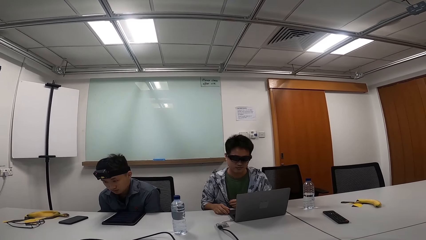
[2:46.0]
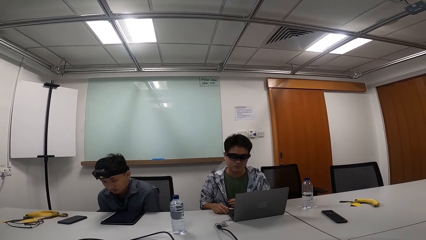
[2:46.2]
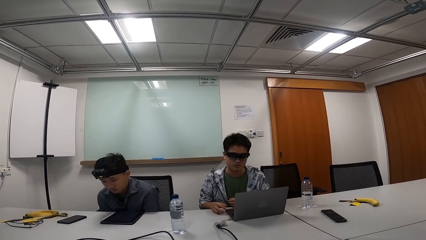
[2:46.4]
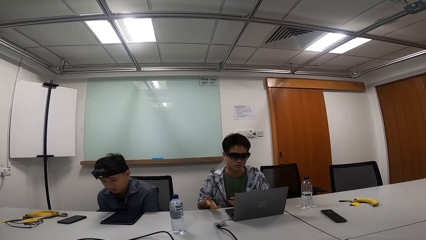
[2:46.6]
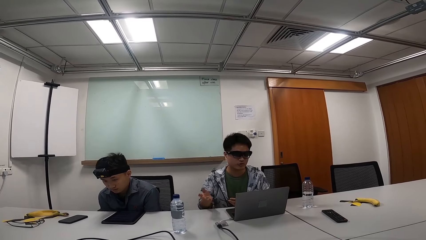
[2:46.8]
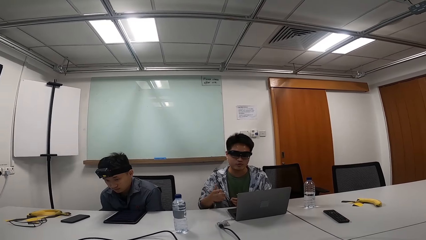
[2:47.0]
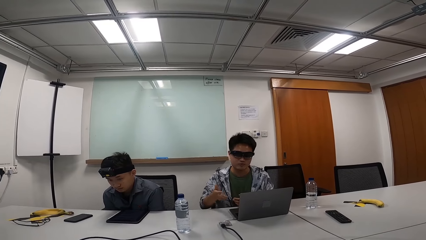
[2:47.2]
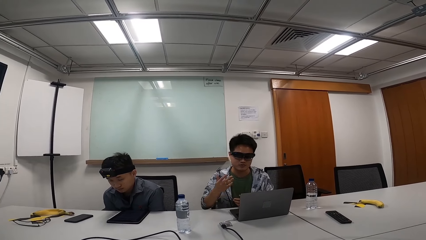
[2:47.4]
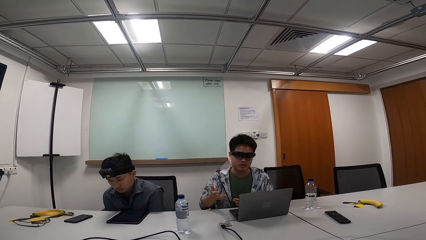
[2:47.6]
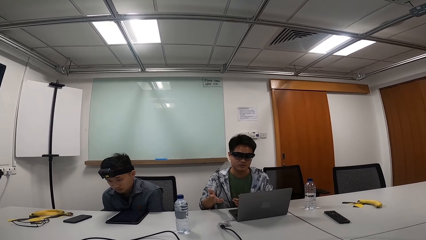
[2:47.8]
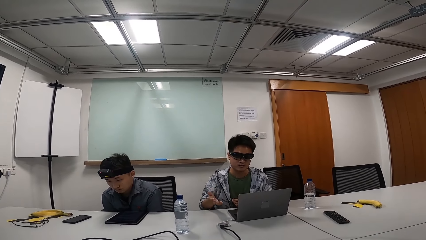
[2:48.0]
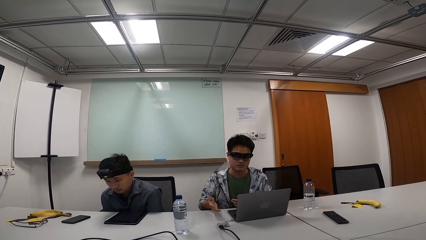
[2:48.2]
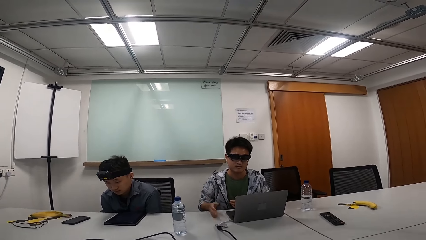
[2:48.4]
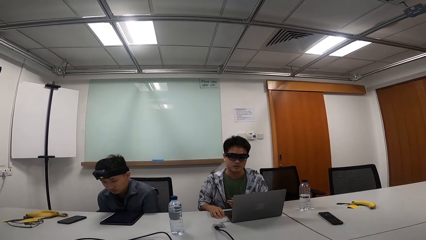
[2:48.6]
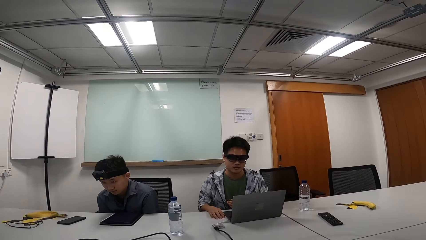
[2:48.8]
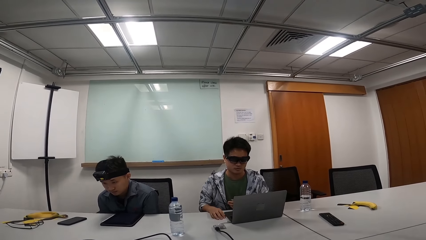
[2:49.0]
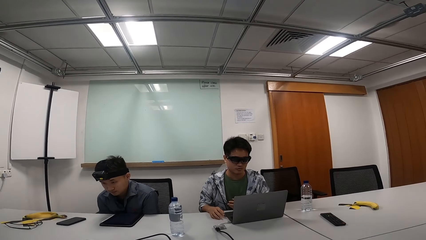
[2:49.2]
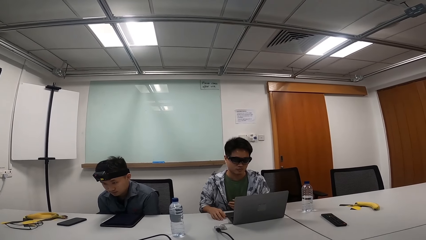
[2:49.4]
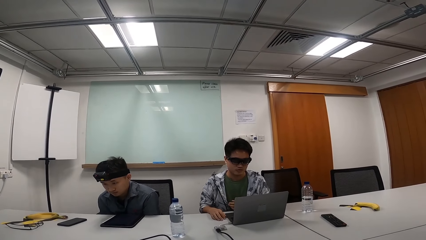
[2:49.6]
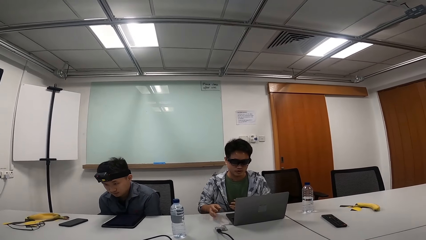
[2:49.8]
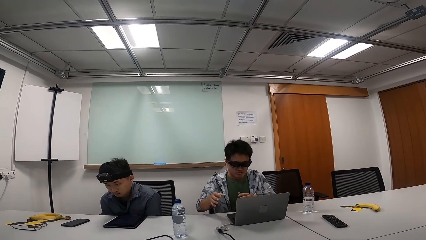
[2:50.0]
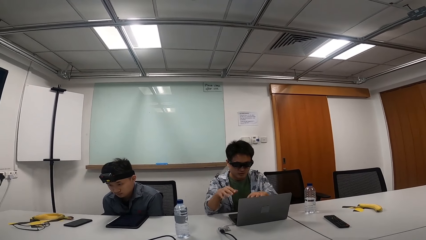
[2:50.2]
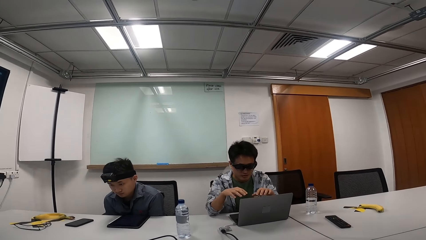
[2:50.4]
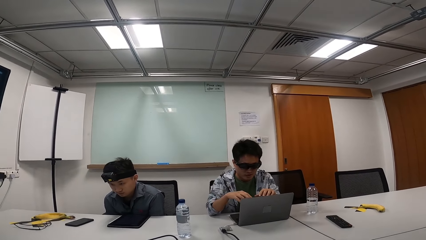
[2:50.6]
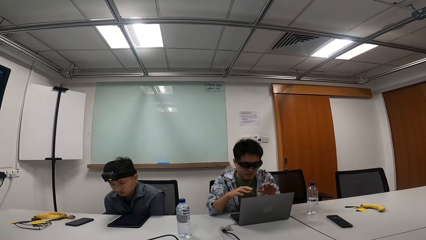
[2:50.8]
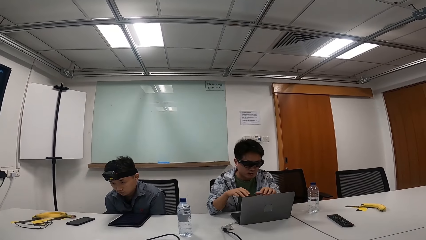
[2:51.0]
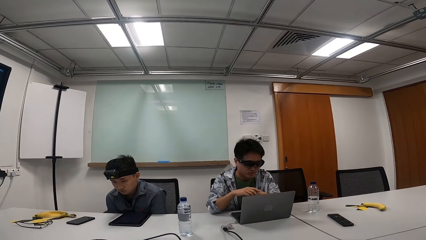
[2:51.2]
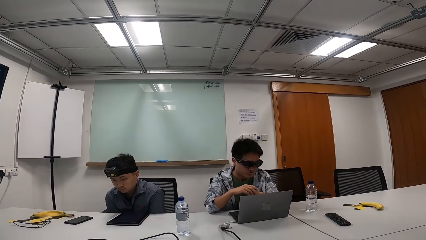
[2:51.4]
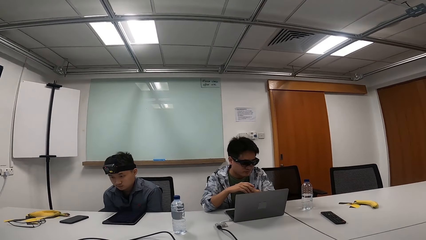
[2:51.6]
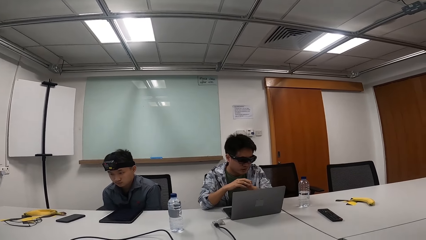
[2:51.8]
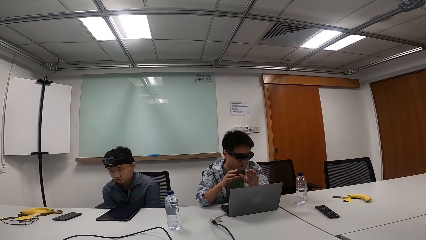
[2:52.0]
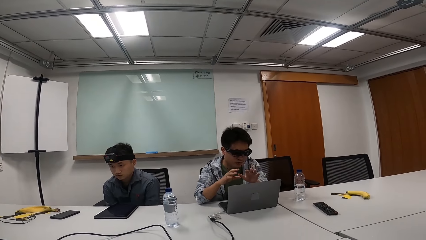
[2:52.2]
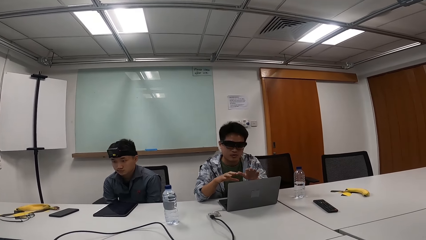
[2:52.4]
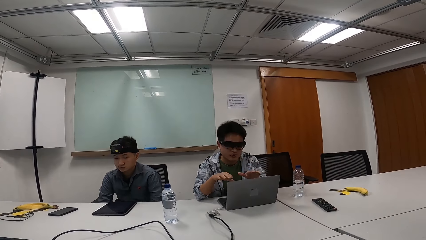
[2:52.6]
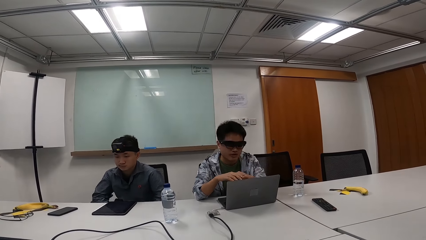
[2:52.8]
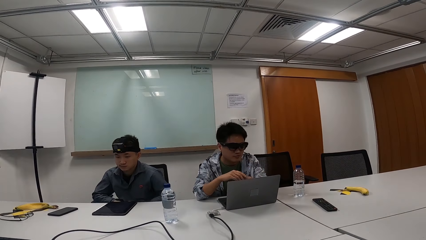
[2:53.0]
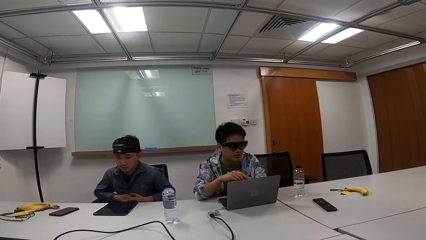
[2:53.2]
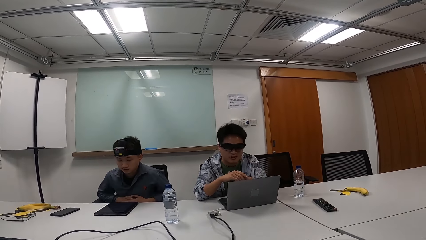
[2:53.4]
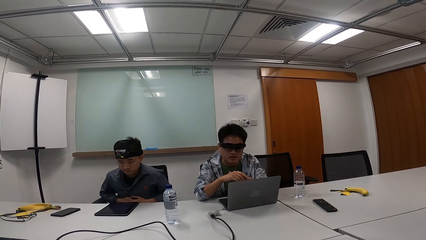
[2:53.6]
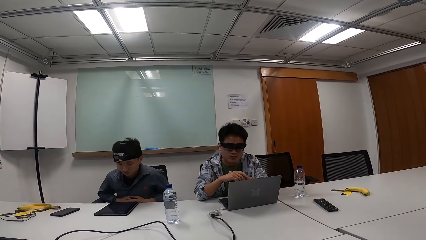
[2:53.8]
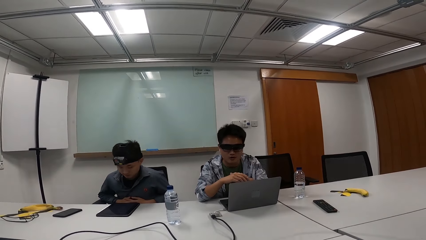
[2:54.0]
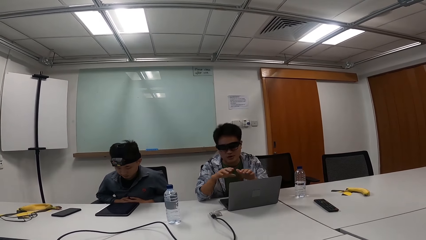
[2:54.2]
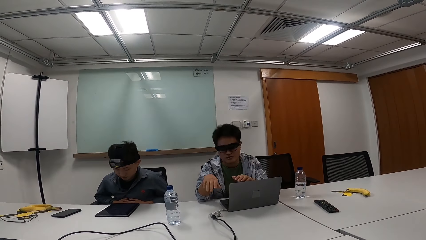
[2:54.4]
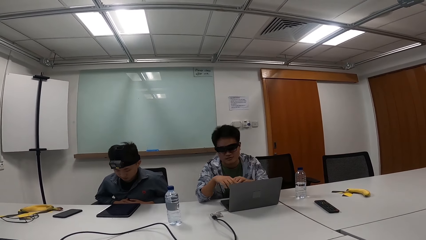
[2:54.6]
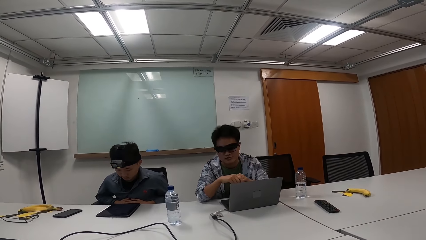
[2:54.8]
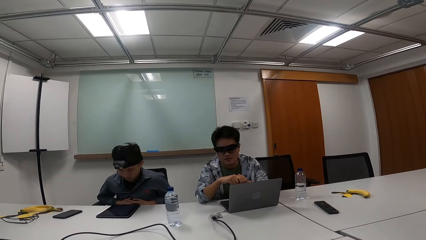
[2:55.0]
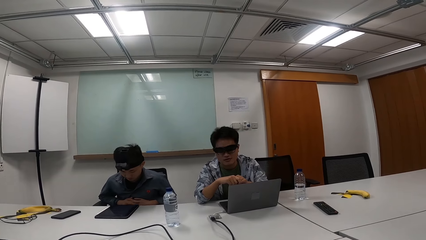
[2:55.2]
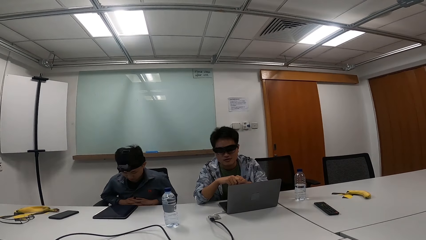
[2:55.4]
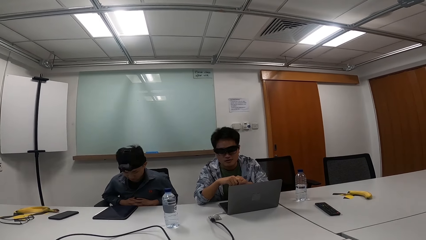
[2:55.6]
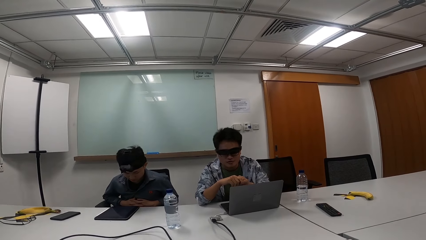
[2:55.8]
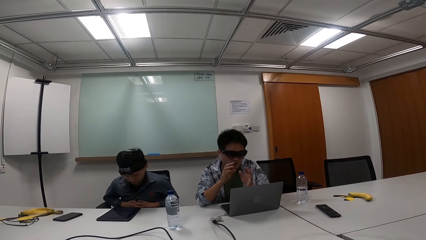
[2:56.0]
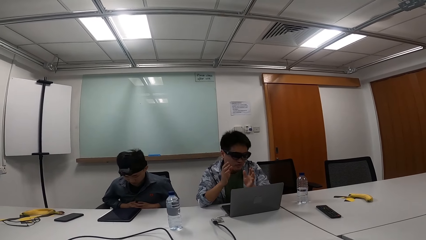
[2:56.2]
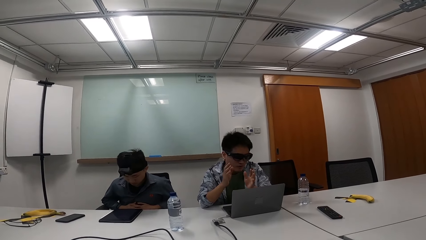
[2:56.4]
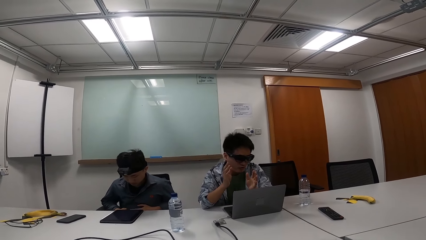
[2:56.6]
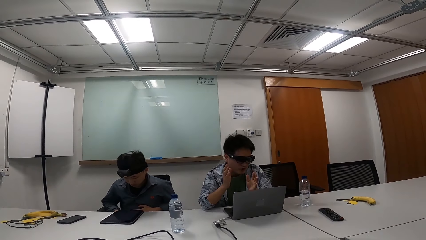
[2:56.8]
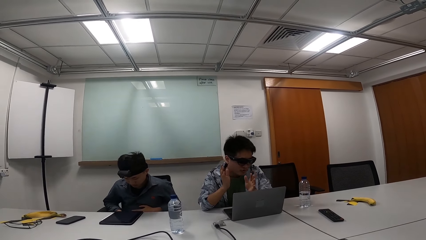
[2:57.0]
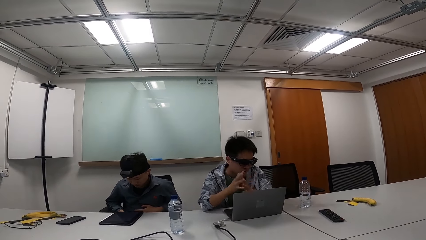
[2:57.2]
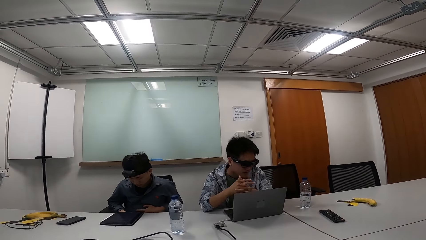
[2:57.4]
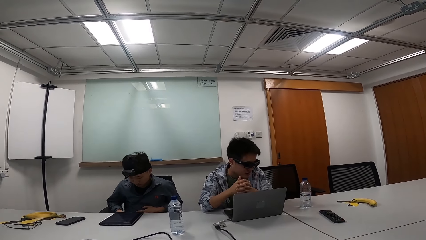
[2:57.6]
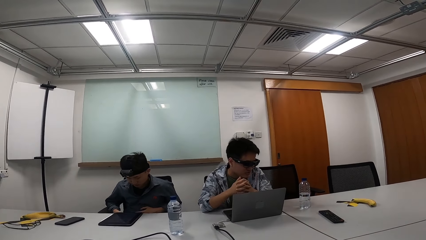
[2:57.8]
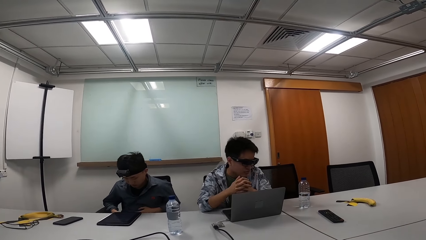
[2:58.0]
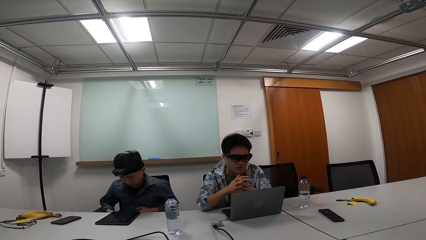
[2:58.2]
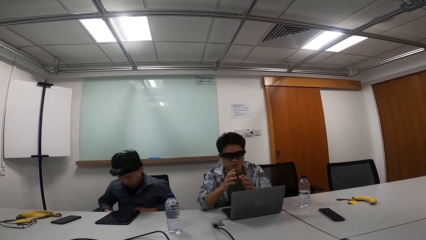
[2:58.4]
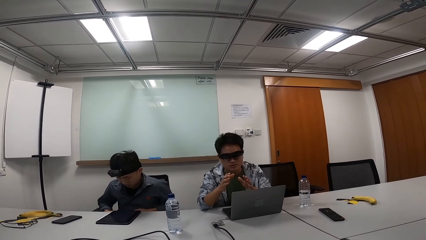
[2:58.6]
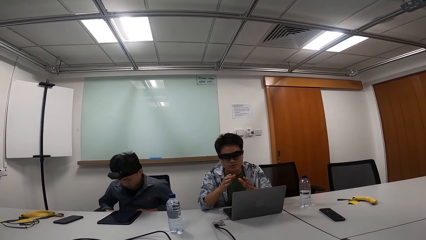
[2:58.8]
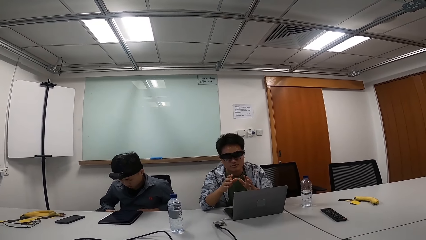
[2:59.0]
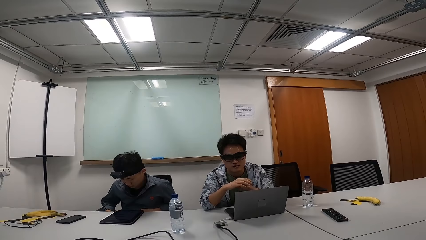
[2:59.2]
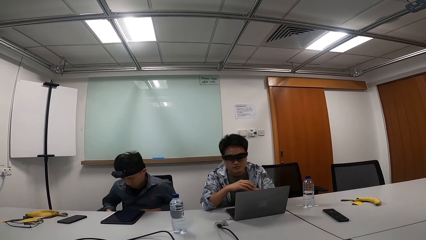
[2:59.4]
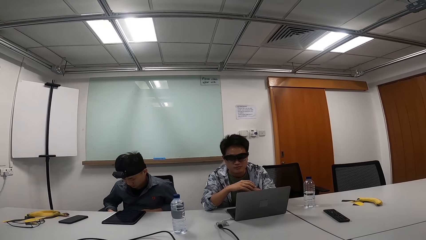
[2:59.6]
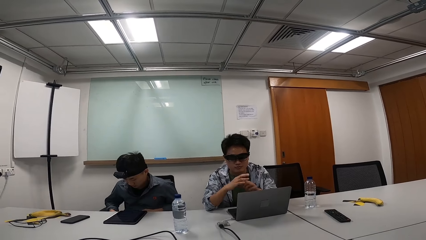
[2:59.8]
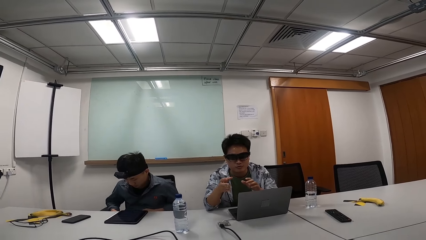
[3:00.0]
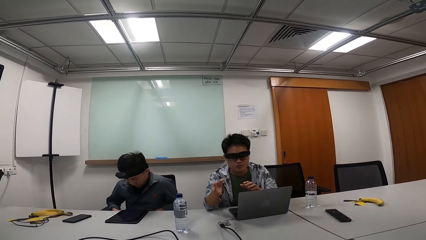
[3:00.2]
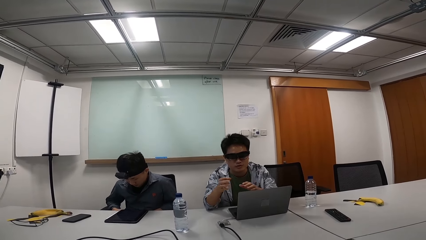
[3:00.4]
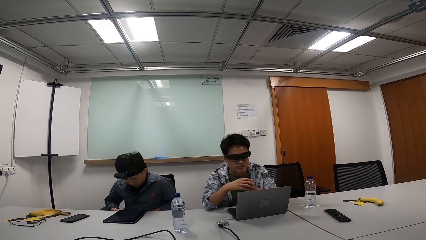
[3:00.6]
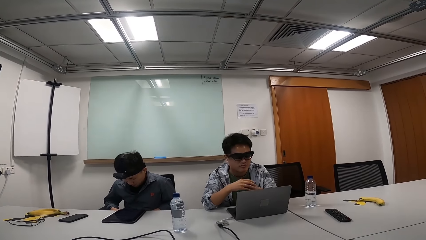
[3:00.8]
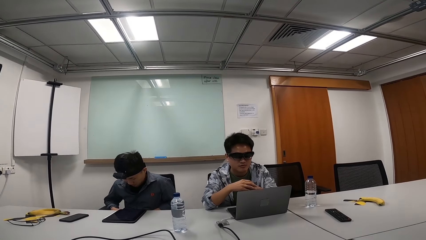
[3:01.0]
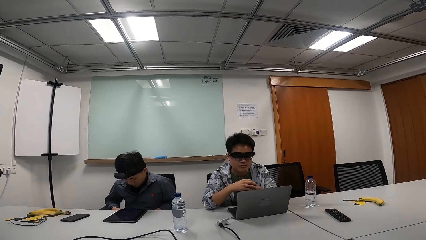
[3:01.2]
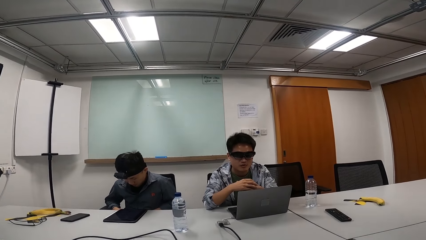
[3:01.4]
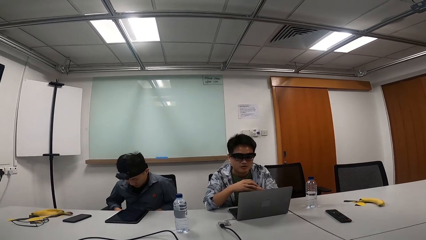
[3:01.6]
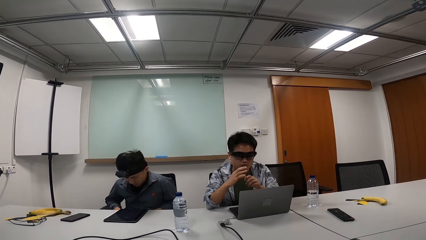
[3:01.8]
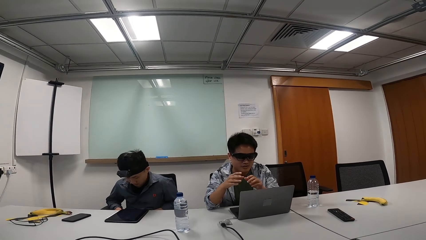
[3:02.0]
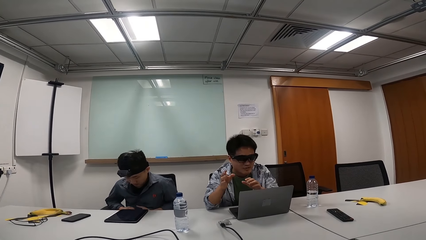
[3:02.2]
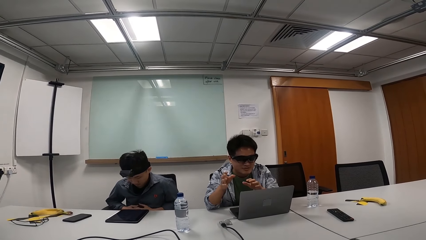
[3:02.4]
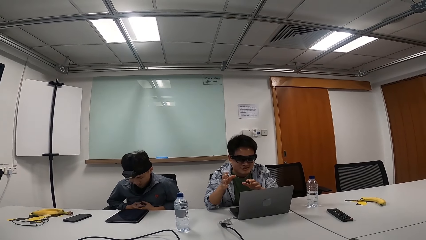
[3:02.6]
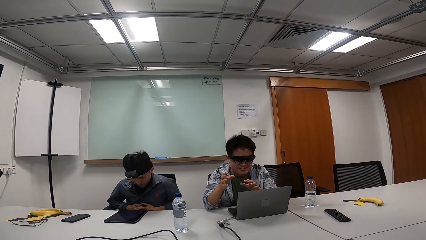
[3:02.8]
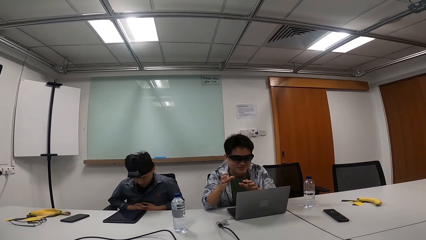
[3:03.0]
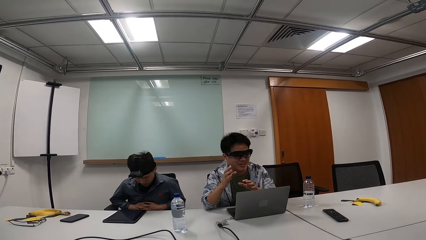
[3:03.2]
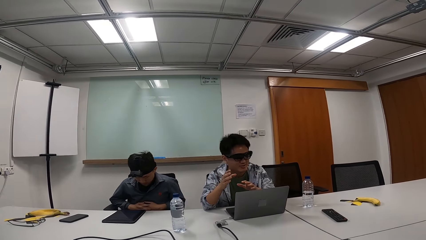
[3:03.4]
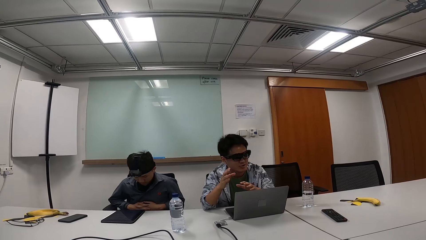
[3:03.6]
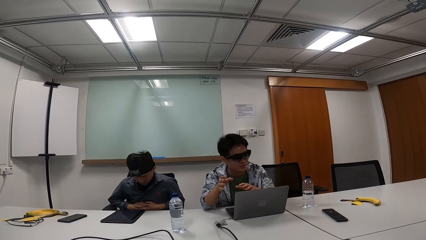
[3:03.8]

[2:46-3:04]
A man converses with another man. A person swings on the chair. Another person lifts the hands.
